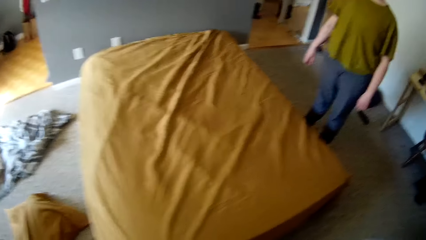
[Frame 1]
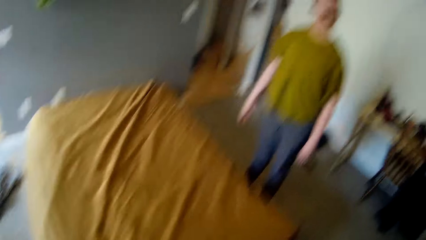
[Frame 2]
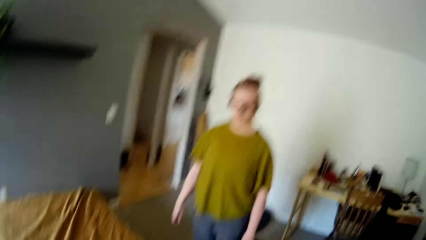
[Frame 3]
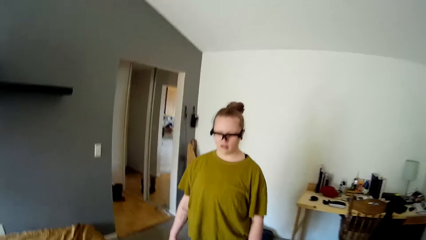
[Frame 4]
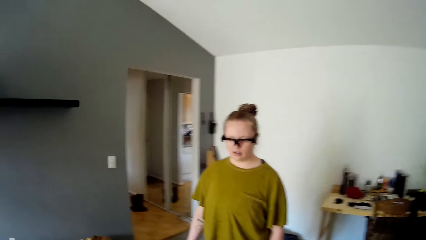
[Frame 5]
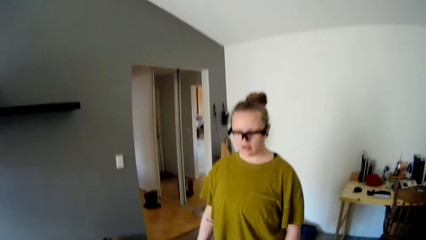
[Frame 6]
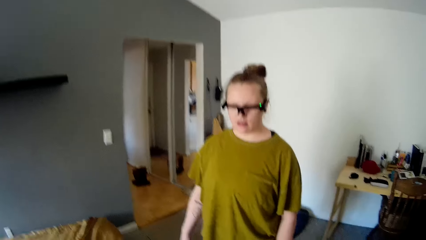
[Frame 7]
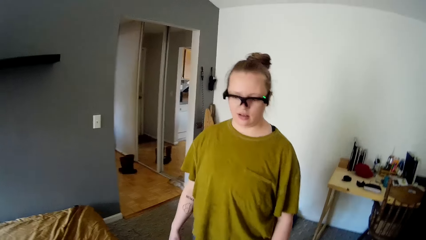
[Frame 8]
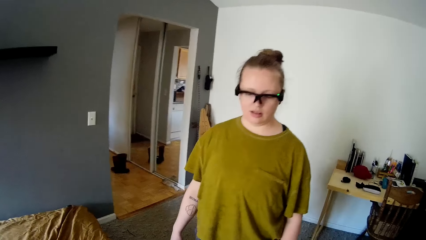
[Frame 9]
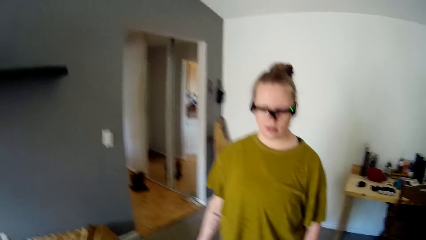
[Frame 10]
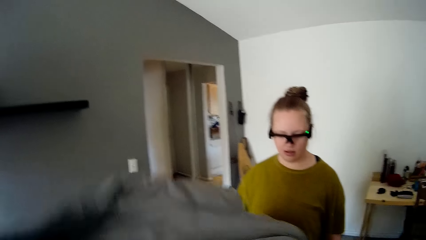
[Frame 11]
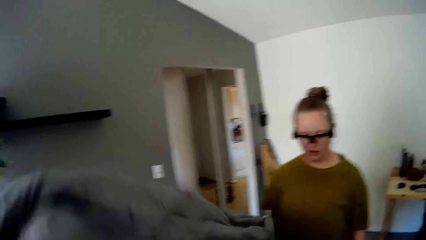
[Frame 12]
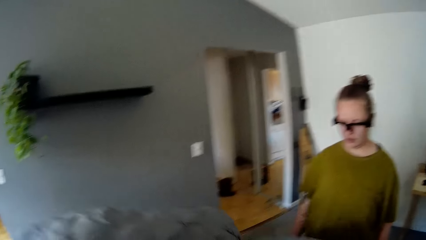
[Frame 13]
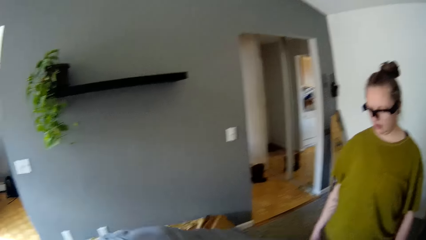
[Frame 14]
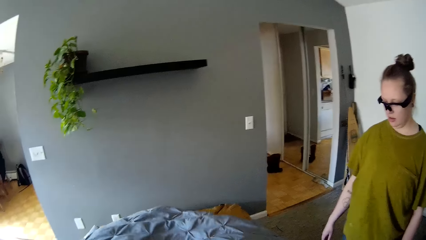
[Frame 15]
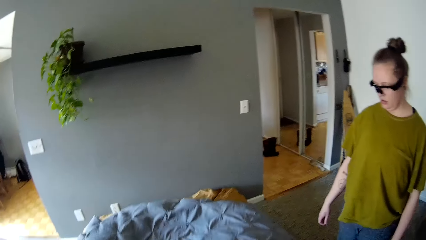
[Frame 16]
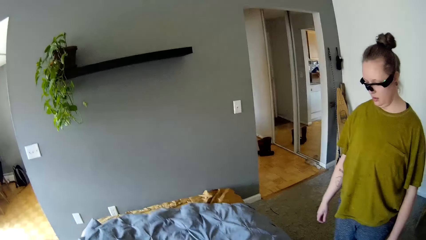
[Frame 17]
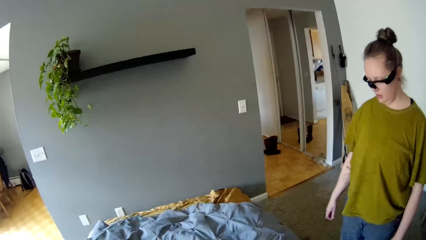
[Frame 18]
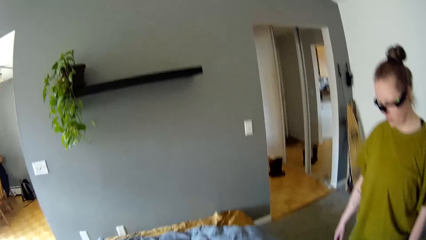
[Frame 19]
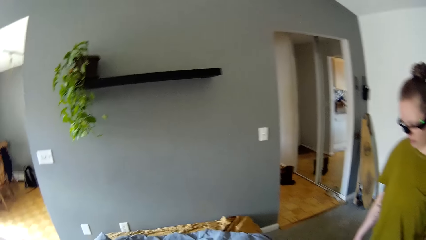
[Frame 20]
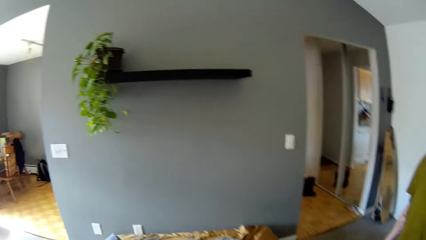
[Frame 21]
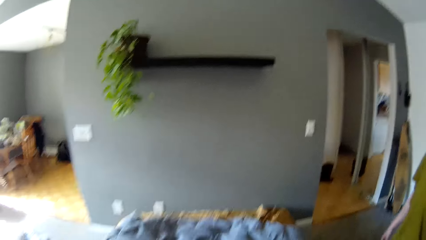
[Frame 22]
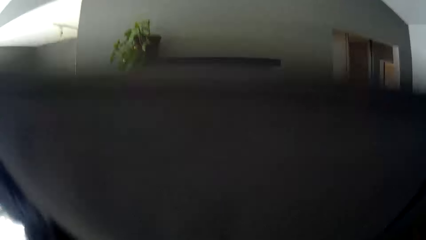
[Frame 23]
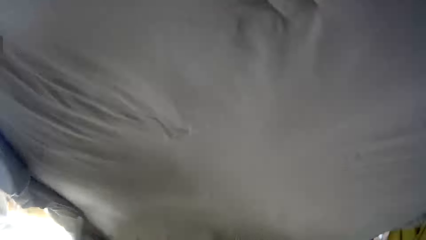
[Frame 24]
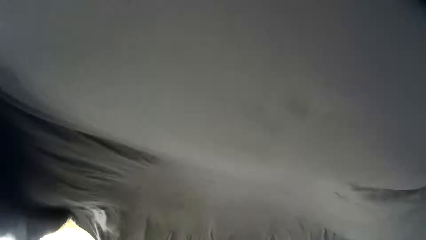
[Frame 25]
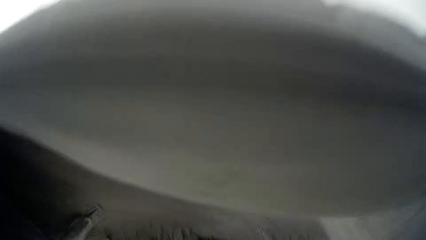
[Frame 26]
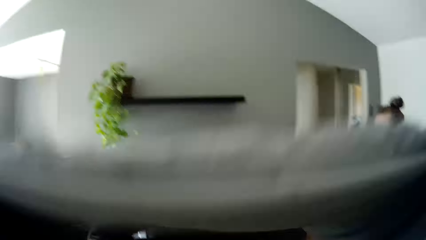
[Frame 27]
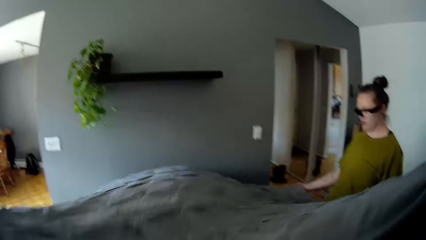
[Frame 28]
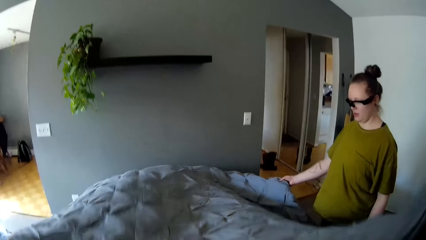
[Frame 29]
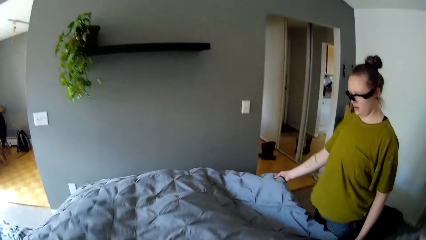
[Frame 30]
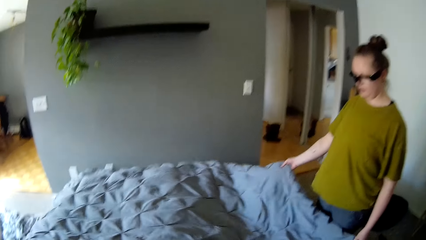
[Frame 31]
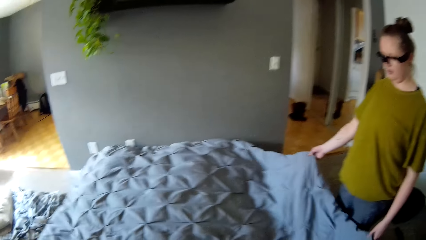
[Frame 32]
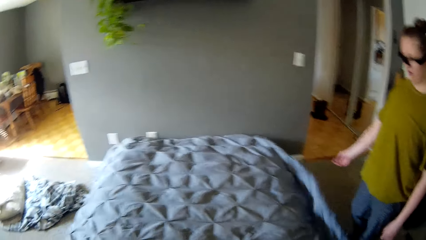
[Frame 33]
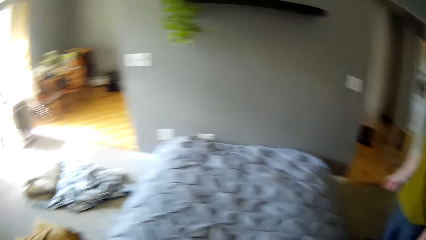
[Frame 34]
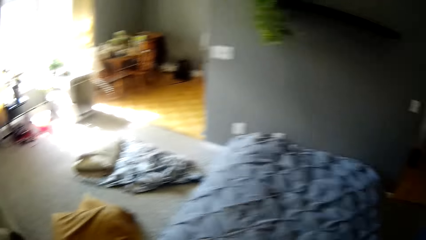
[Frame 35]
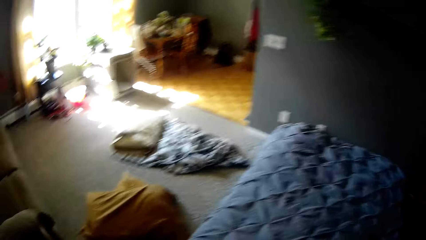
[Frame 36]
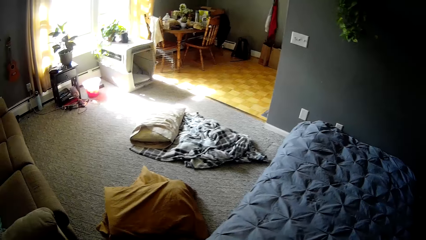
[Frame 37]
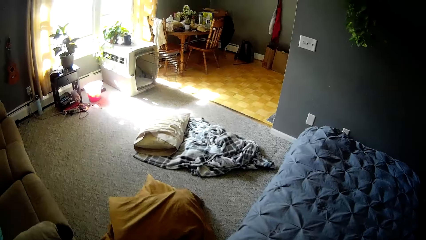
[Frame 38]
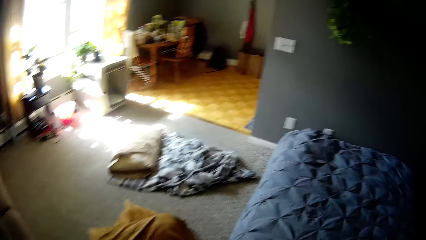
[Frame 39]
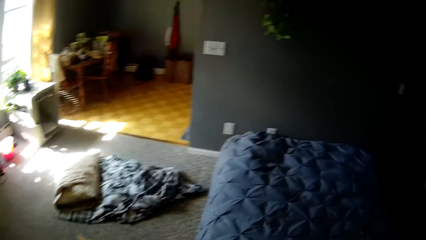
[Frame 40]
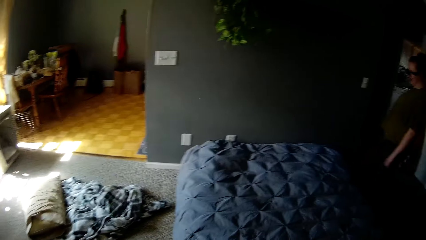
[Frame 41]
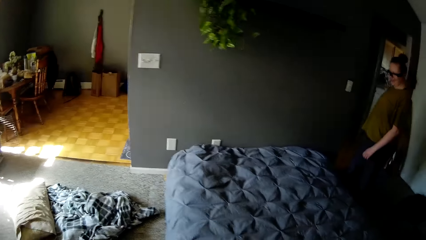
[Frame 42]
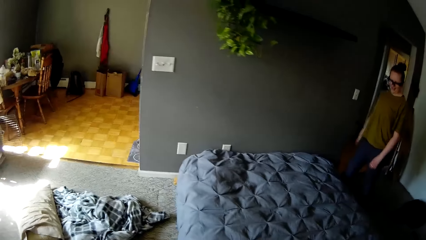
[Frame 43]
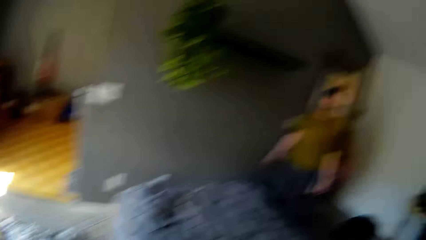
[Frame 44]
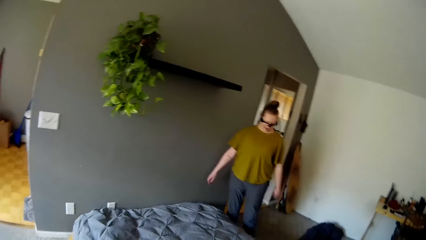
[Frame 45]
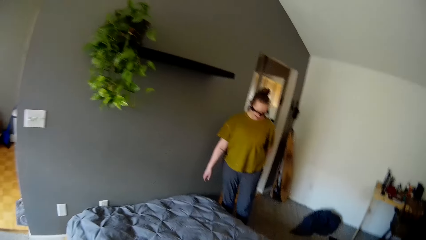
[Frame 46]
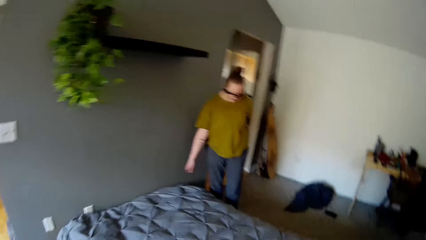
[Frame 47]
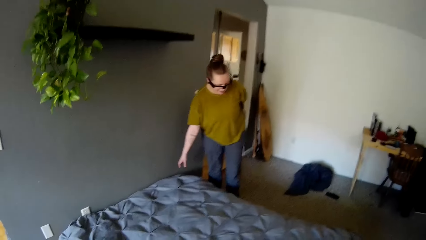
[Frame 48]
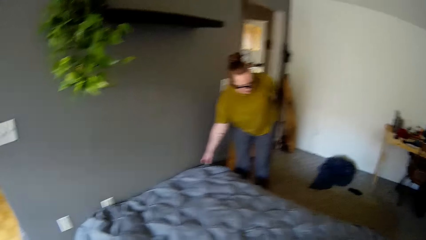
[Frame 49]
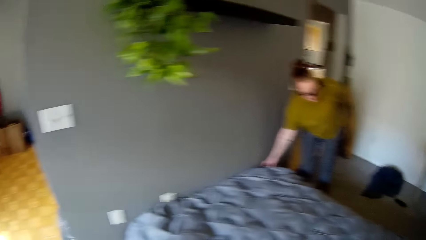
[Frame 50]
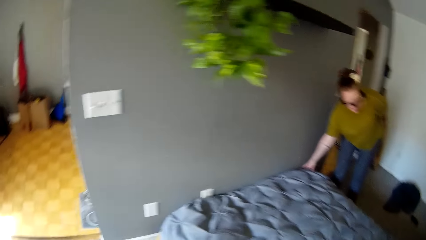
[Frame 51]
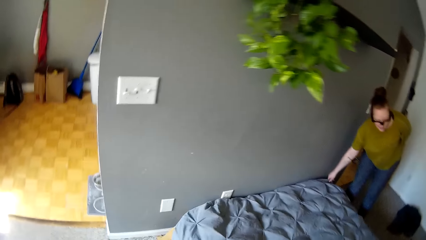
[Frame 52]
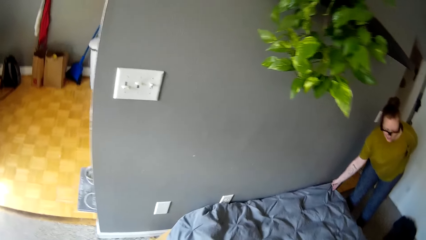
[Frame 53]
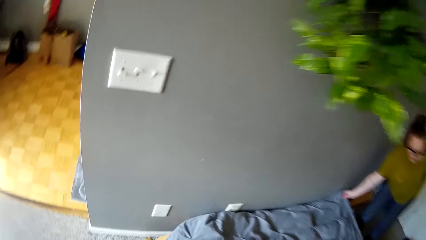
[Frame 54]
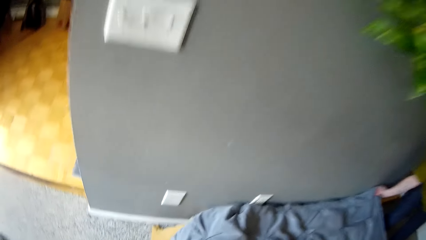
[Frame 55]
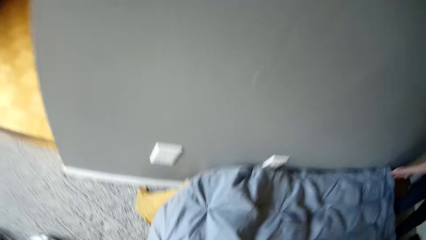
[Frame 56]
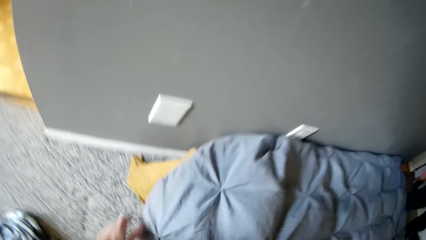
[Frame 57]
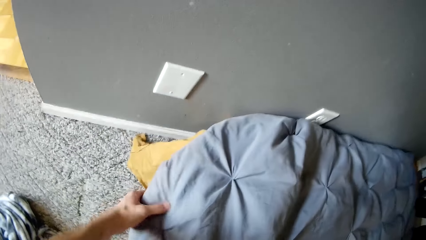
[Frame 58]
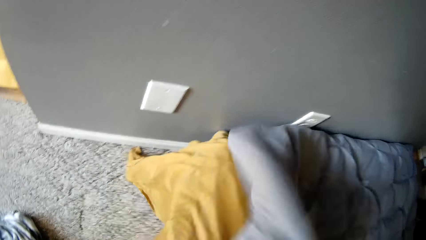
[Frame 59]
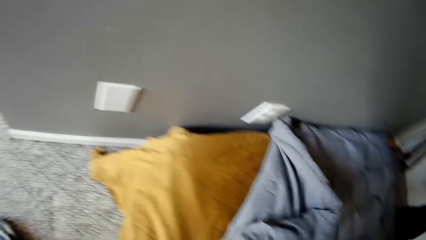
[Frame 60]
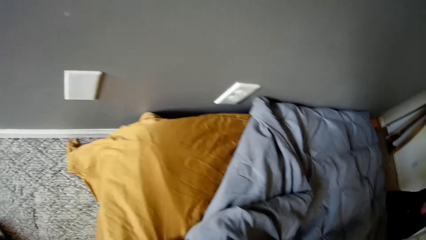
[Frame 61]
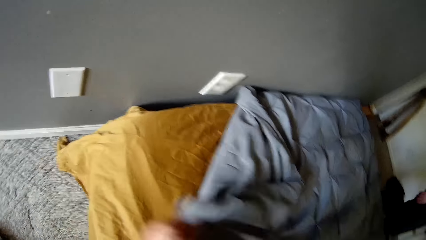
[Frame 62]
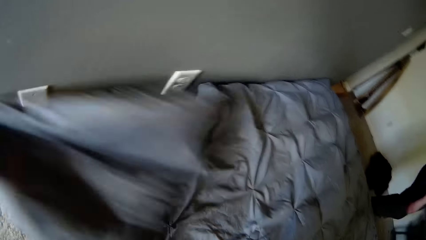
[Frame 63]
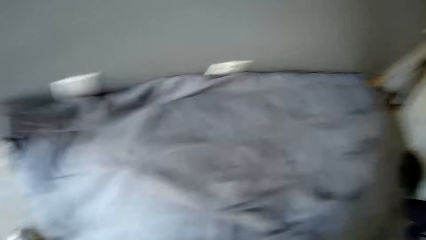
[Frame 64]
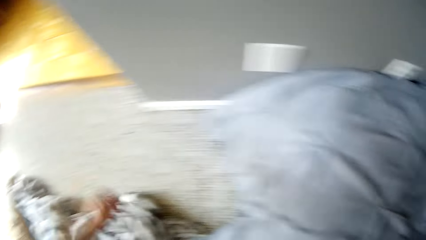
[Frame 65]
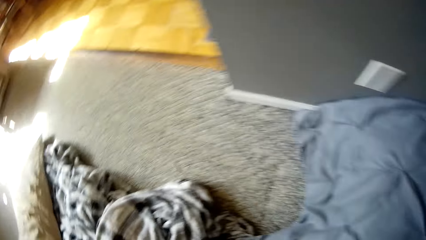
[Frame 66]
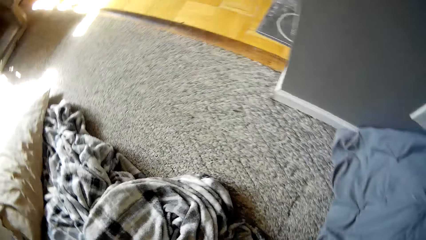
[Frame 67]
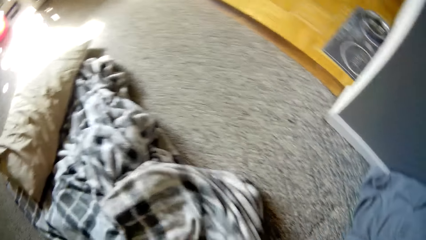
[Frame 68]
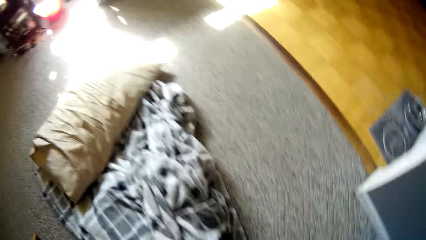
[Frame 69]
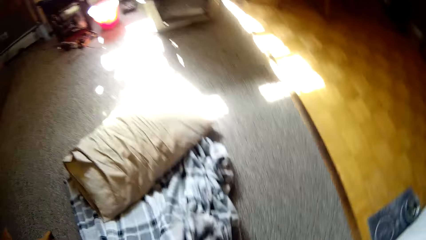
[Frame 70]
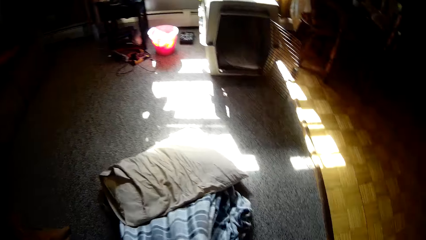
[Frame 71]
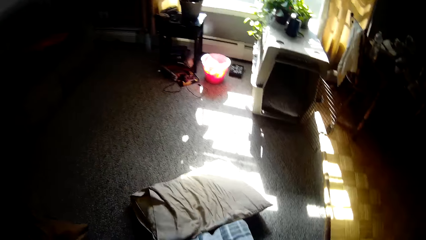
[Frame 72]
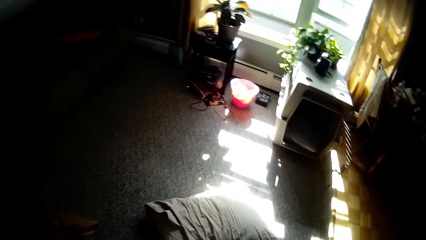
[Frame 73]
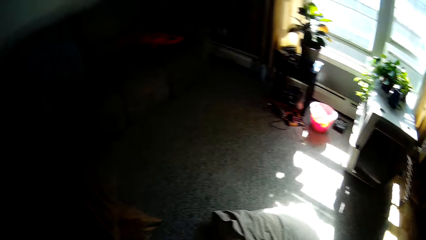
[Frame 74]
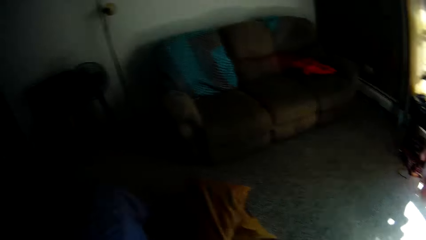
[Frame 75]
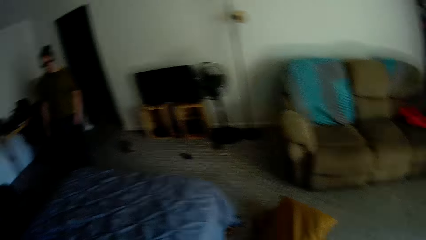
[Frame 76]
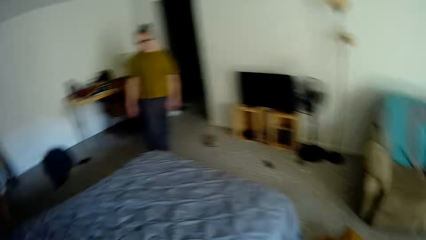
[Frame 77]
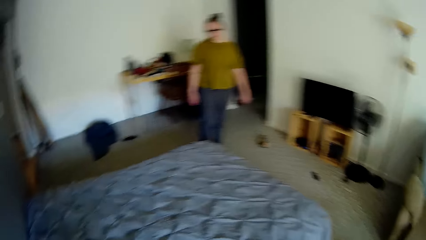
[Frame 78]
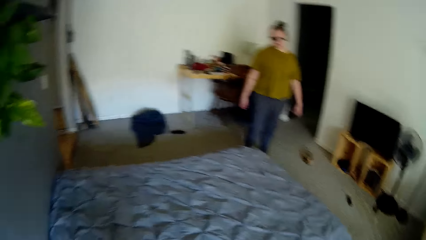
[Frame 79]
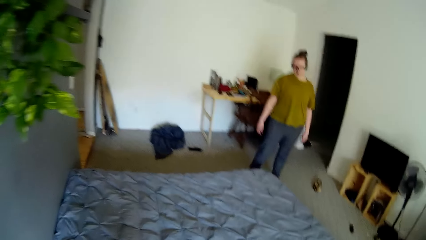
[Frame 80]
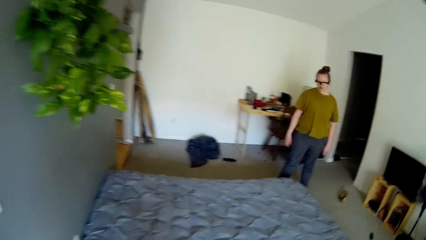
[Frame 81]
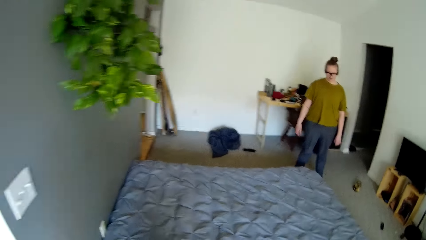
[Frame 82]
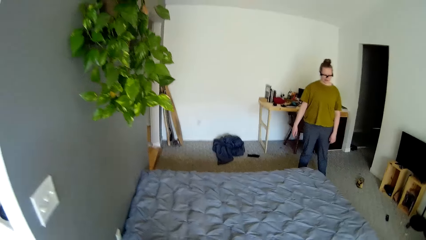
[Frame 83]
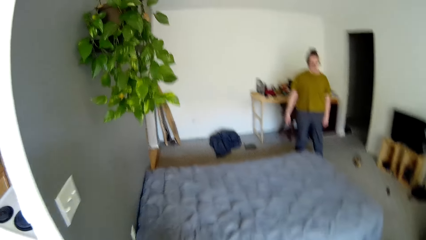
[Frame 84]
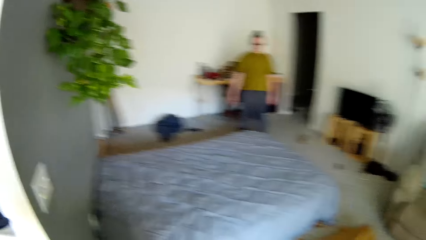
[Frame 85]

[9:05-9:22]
The camera wearer walks around the room. He drops the piece of cloth on the bed with both hands. He raises the piece of cloth from the bed with both hands and drops the piece of cloth on the bed with both hands. The woman drops the piece of cloth on the bed with her right hand. The woman moves around the room. The camera wearer adjusts the bed cover with his left hand. He adjusts the bed cover on the bed with his left hand. He picks up a bed spread from the floor with his left hand.
